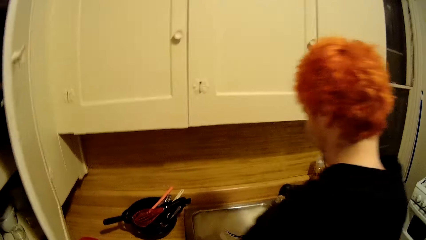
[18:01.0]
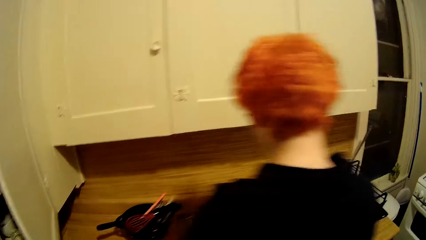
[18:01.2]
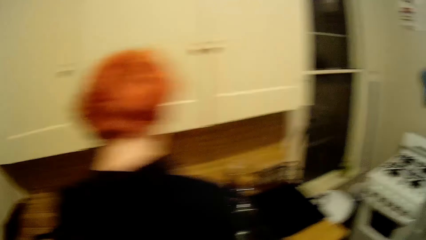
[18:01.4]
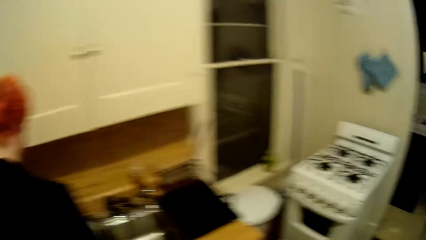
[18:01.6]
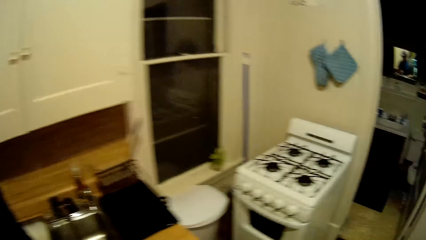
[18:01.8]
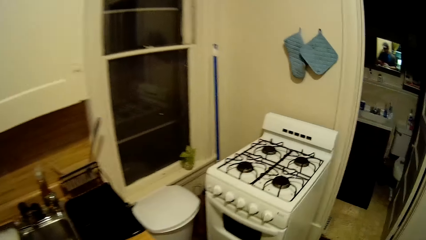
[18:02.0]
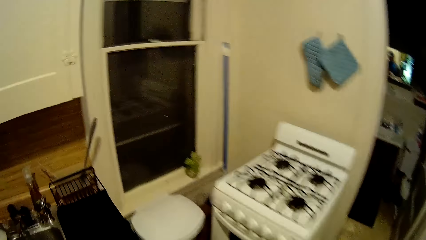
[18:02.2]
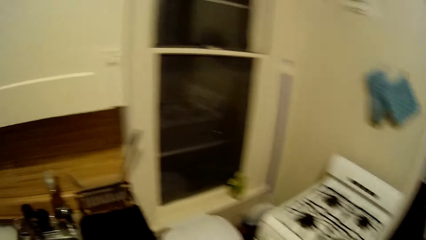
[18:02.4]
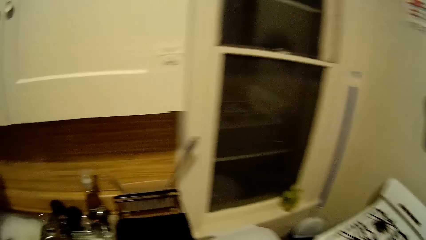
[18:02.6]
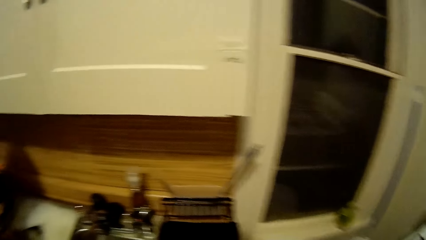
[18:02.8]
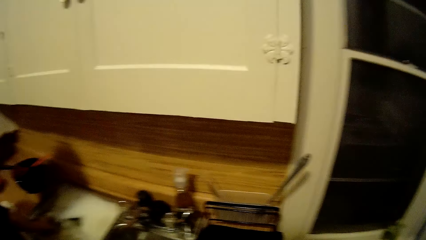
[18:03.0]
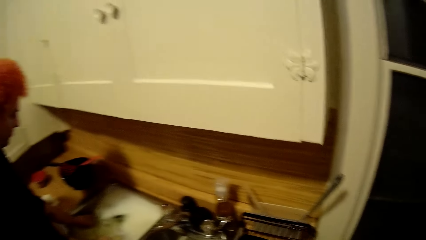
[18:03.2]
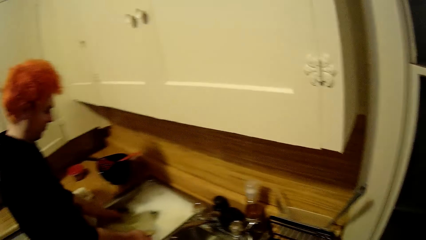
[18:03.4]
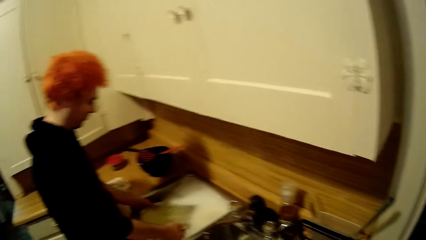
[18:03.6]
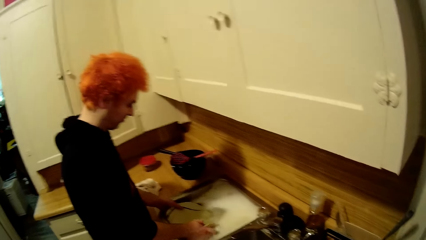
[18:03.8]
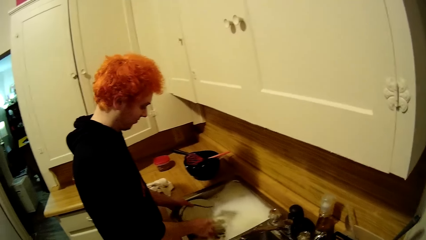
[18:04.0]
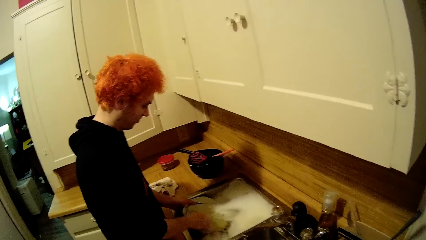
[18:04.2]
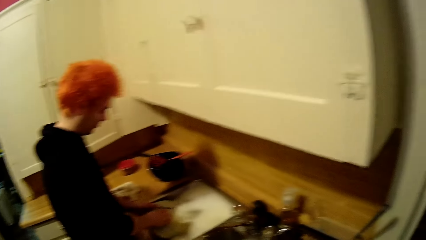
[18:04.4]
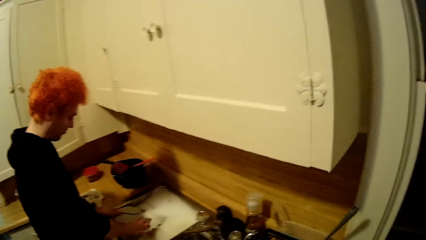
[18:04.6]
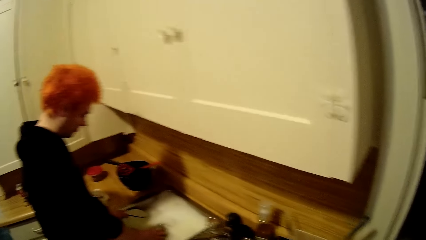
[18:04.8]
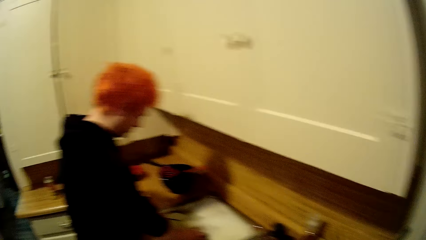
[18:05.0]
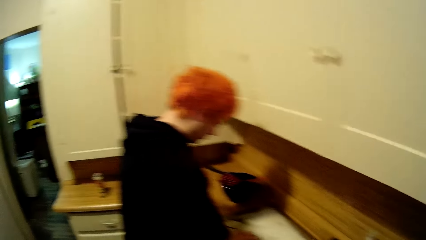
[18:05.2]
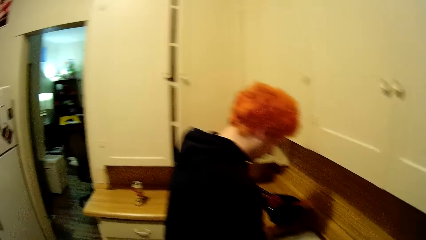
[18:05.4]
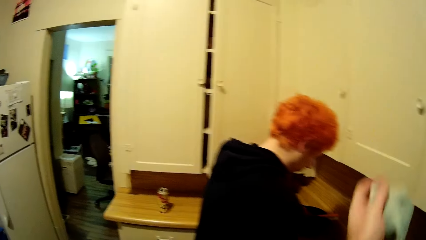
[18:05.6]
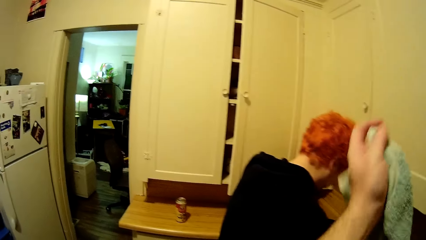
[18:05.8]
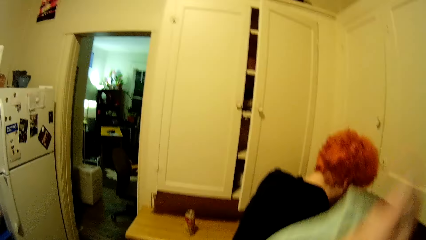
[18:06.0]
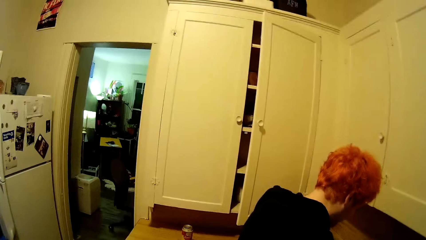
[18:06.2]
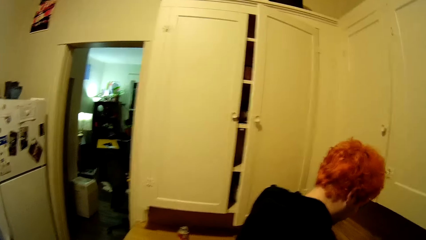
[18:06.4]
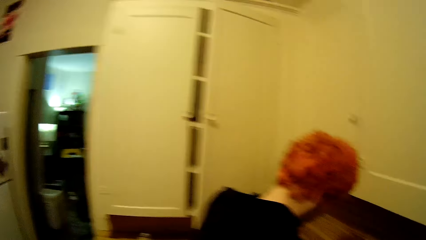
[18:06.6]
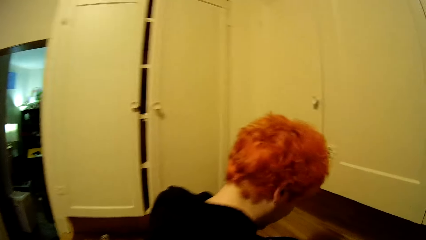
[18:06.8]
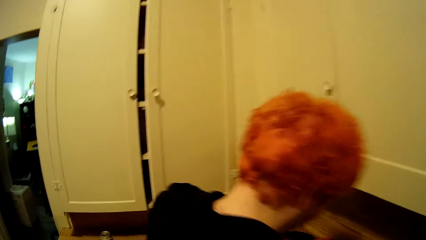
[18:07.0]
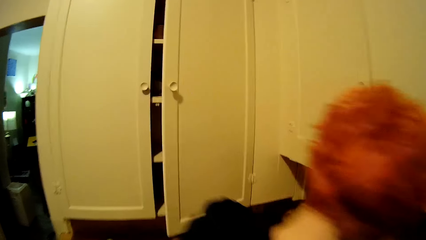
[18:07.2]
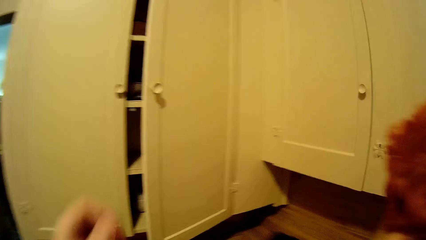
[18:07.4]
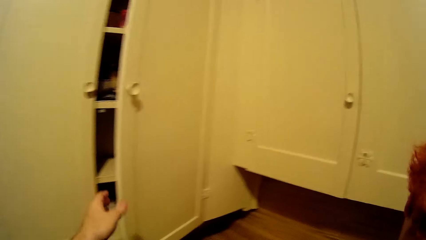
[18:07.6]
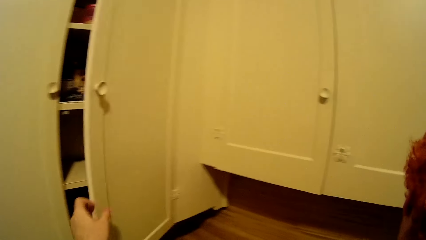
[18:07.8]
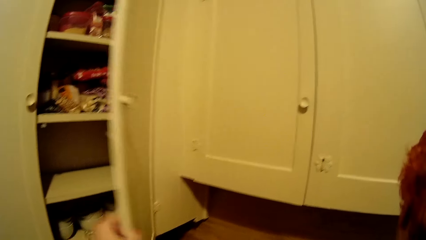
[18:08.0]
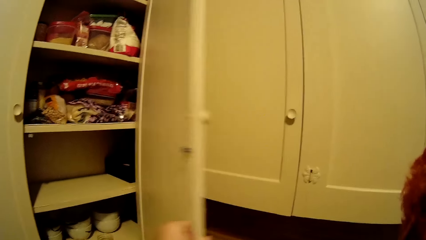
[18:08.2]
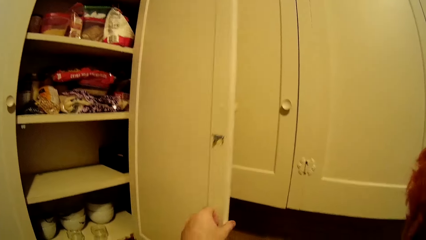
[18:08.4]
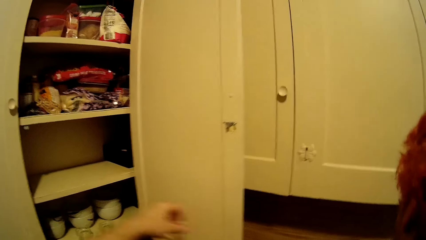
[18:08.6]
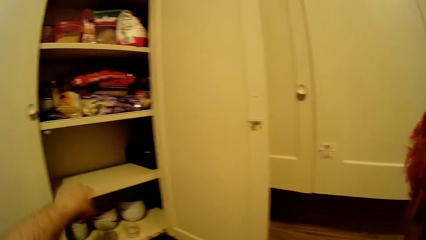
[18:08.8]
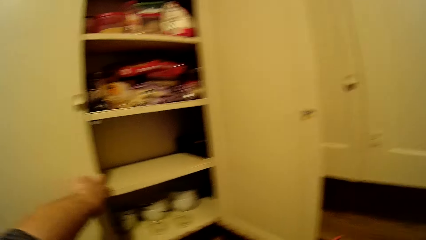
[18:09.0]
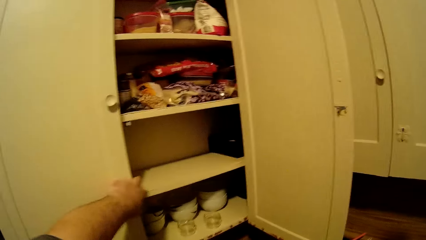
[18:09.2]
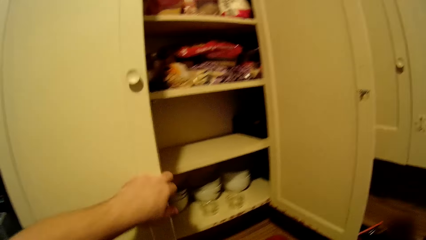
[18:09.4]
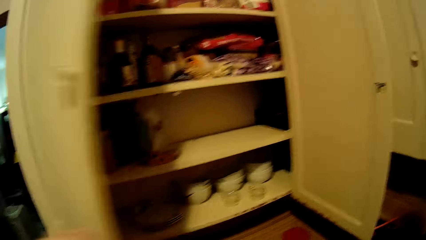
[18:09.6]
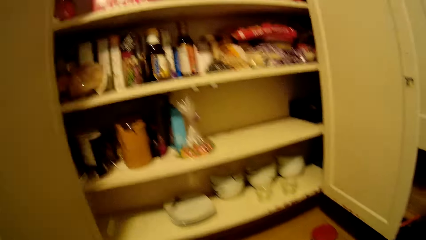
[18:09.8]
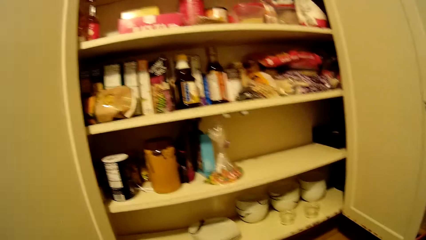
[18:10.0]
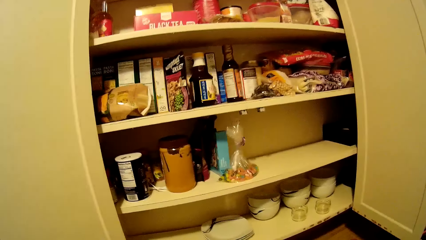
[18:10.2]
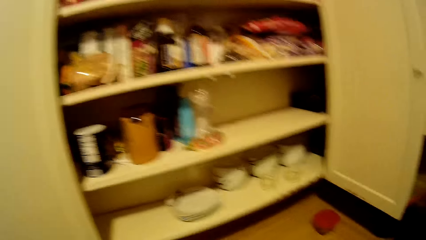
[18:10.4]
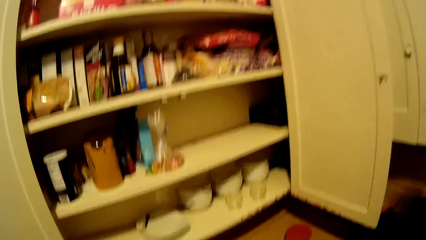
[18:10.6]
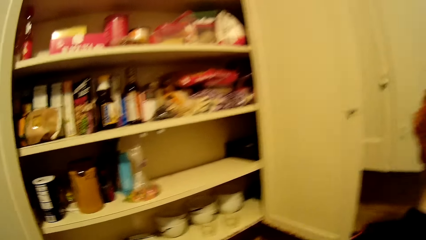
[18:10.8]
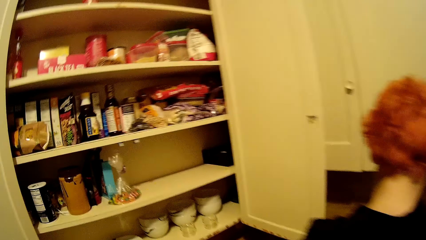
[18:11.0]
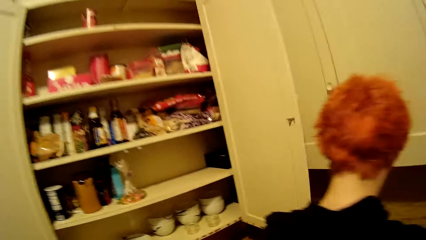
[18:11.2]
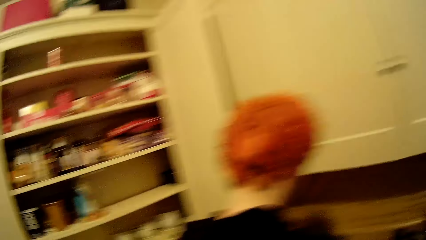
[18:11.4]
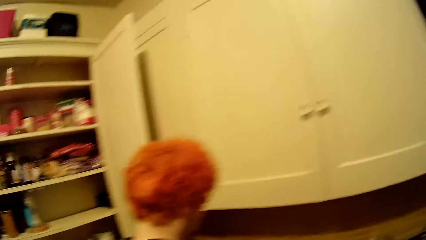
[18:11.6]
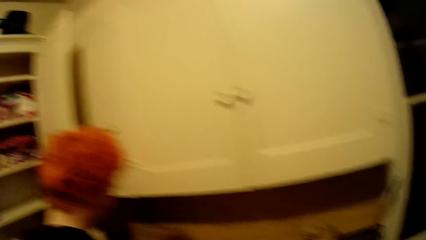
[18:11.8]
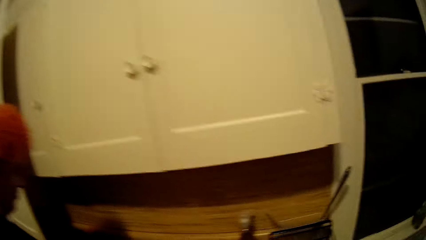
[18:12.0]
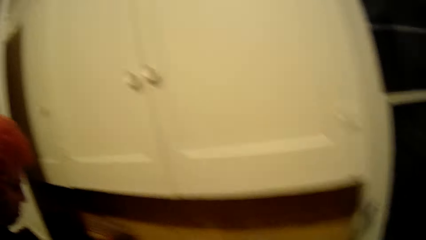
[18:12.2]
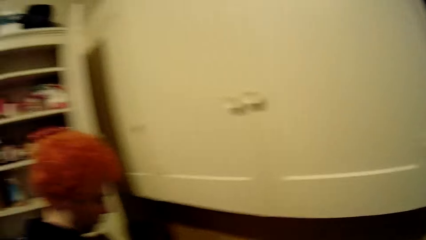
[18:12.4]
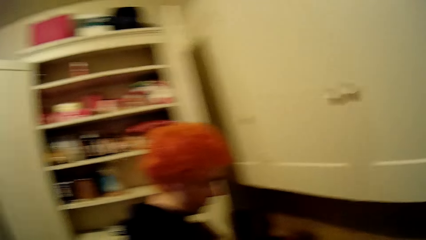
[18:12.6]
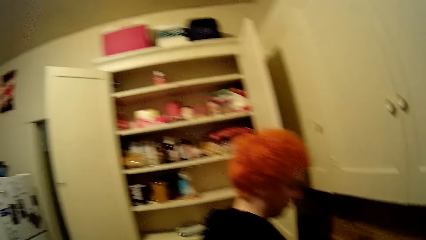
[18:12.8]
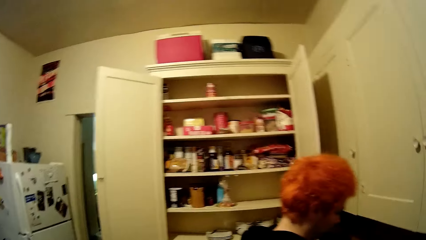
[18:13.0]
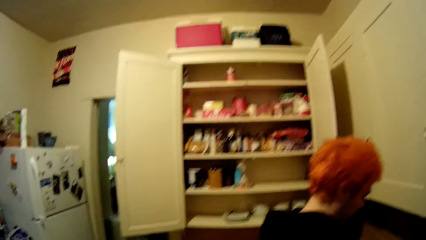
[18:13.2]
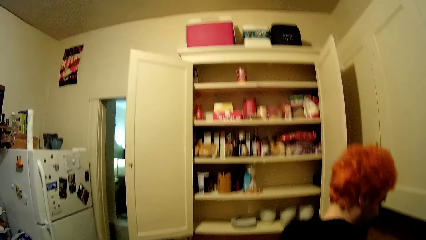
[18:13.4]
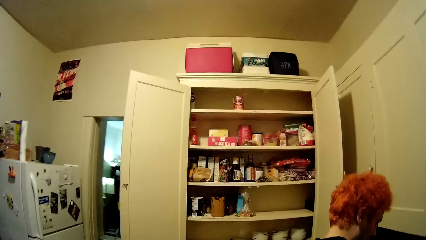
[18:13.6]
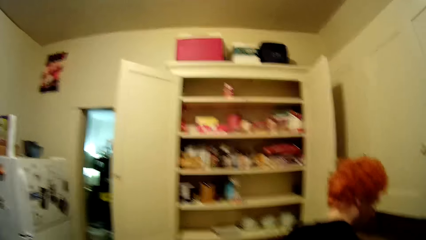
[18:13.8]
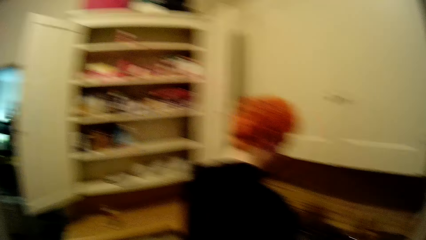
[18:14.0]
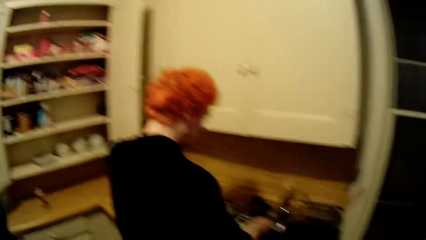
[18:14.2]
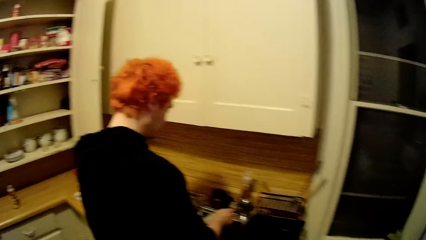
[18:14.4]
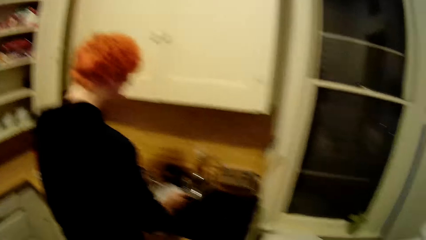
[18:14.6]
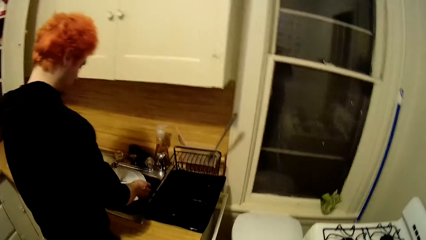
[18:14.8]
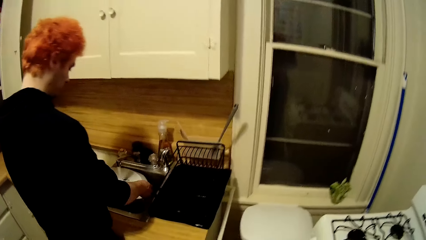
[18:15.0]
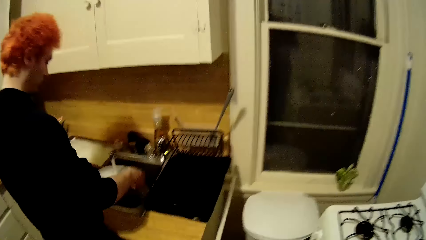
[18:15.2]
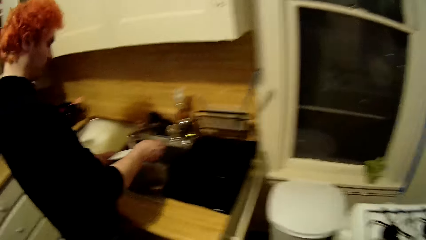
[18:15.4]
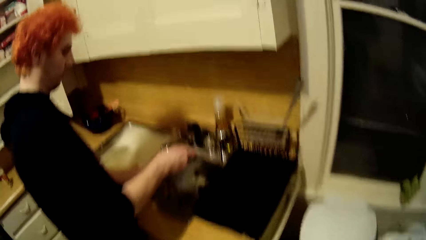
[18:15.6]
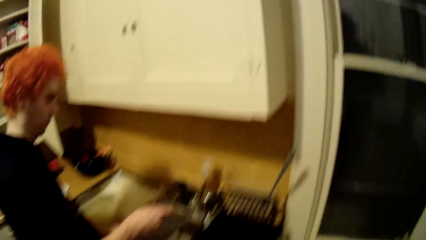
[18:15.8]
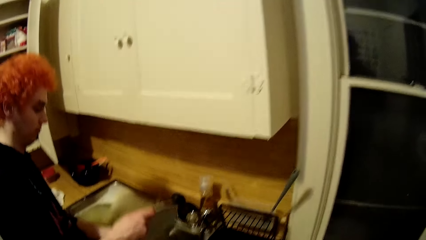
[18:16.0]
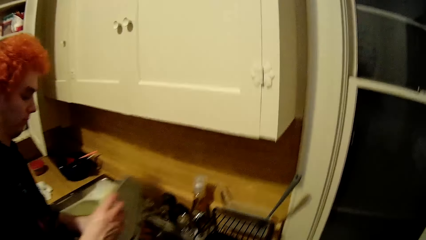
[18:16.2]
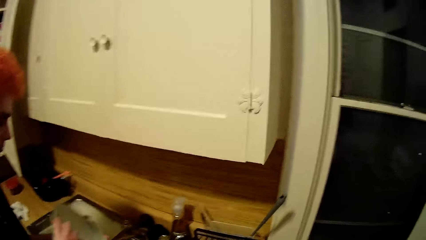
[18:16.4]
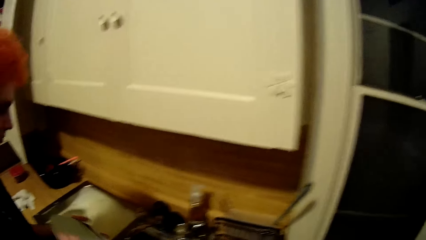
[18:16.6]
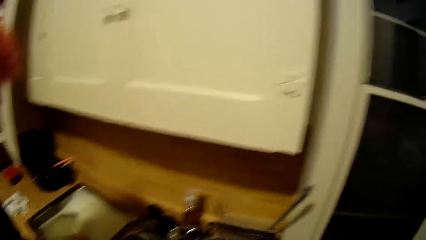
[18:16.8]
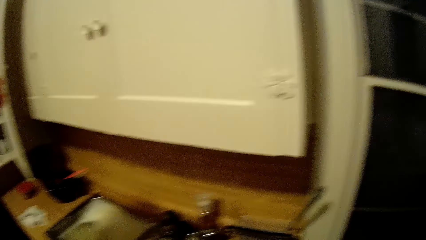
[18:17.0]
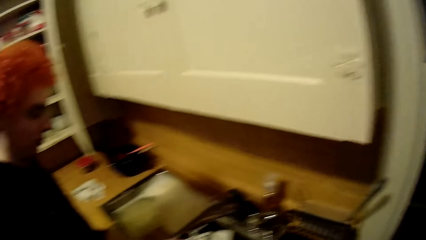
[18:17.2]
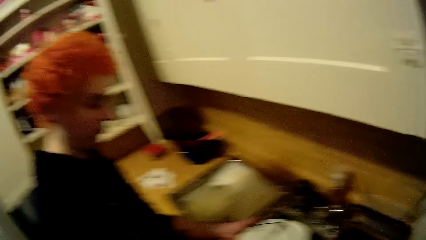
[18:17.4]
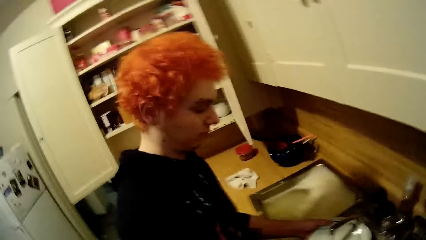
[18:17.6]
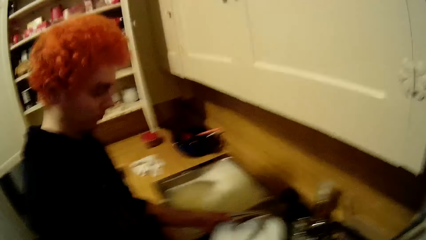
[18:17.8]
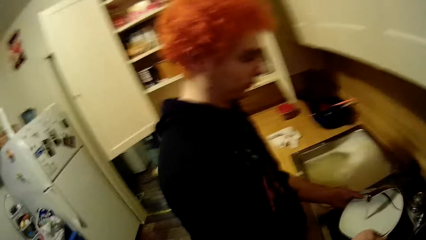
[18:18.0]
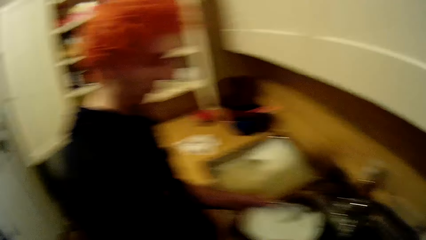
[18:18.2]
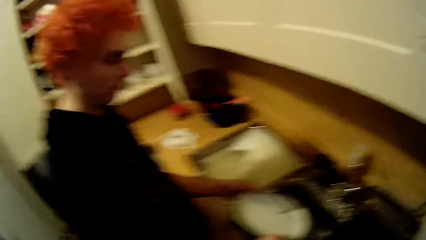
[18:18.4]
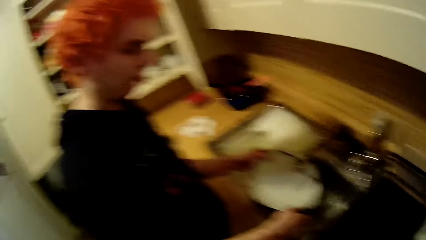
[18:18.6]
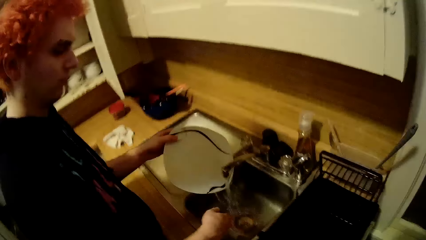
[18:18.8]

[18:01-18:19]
The camera wearer closes the cabinet. They move towards the cooker. They stare around the house. They walk around the house. They open the cabinet. They walk around the house. A man rinses the plate.
